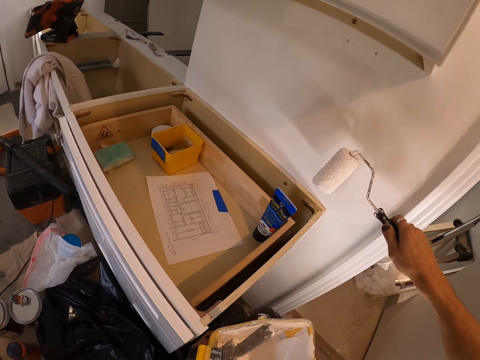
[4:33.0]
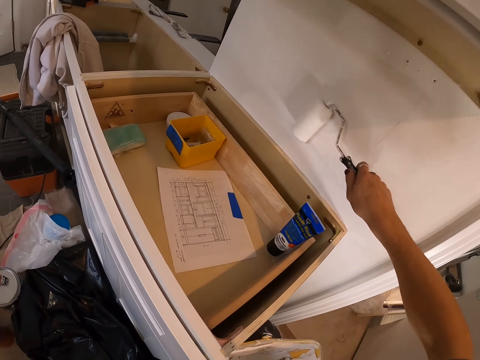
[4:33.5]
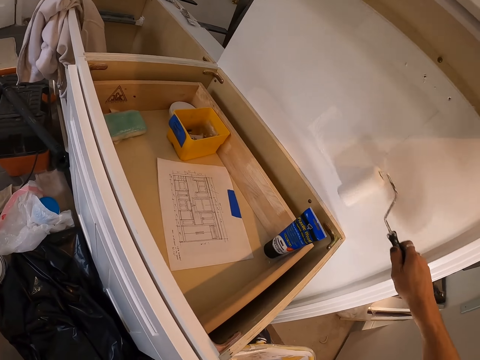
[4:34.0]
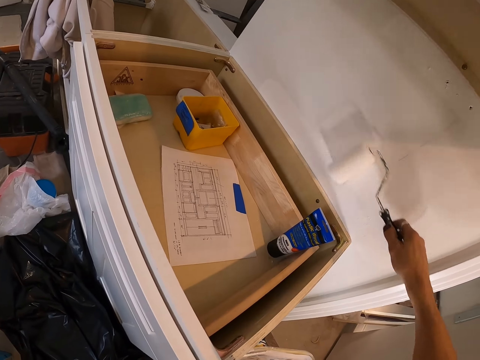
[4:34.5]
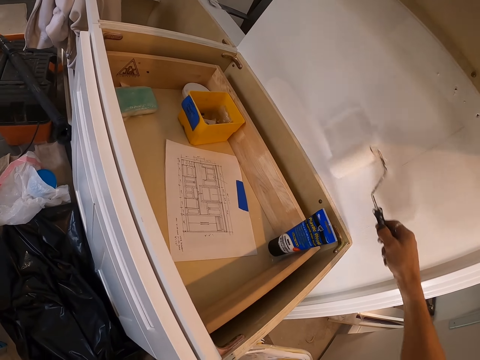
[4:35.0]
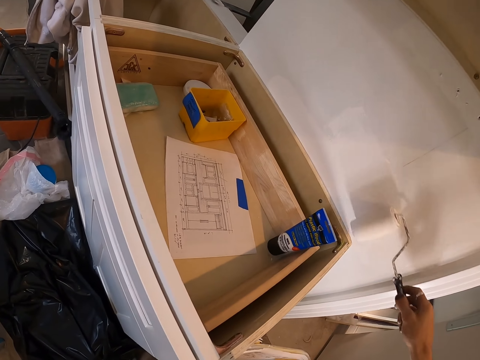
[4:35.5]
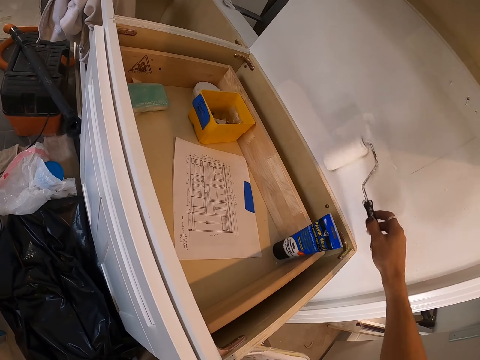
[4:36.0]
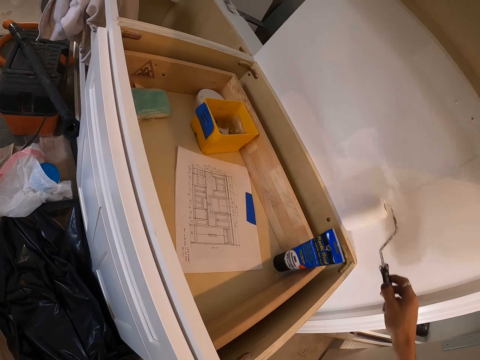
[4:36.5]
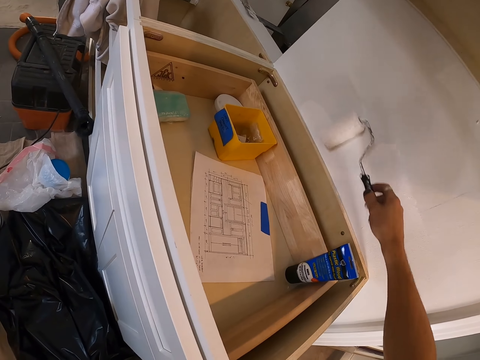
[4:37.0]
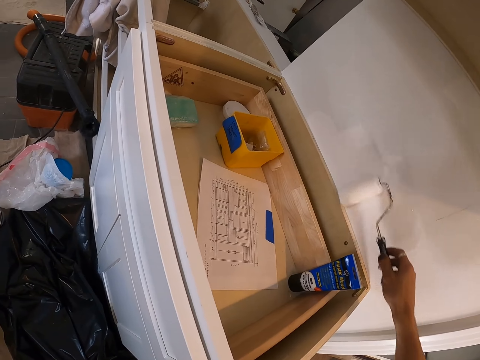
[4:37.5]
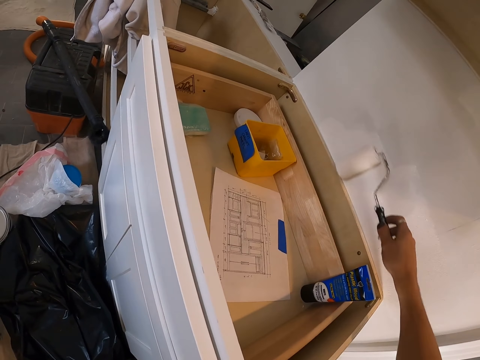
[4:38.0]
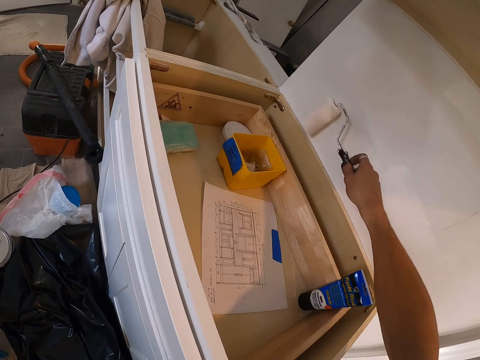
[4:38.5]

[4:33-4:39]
The camera wearer paints on the wall.

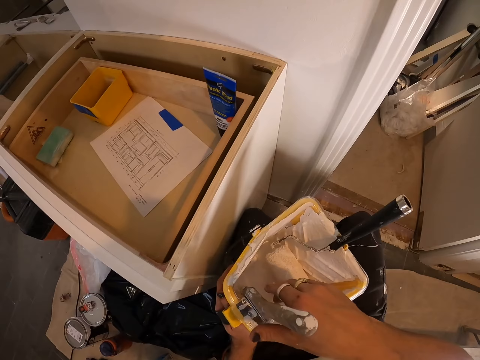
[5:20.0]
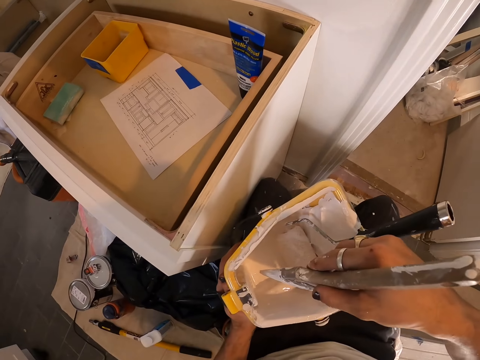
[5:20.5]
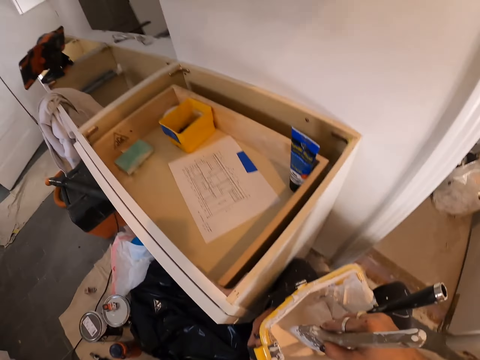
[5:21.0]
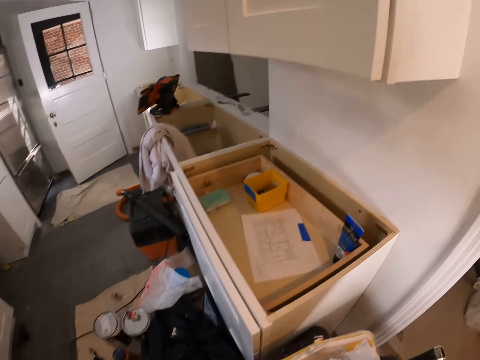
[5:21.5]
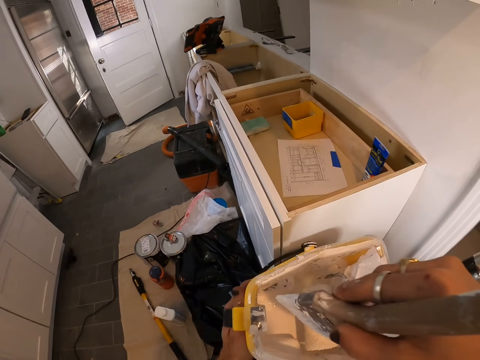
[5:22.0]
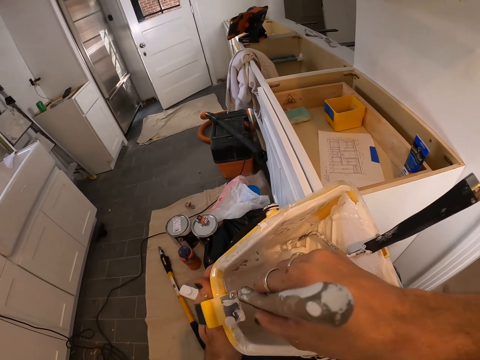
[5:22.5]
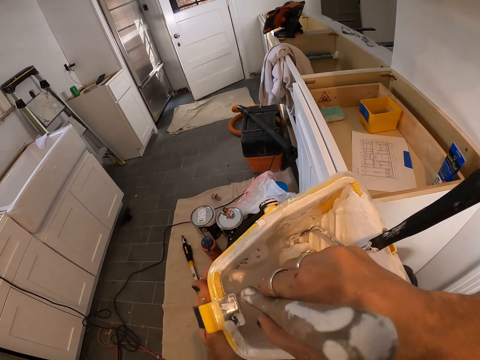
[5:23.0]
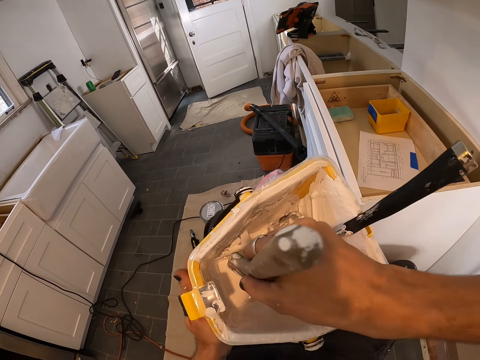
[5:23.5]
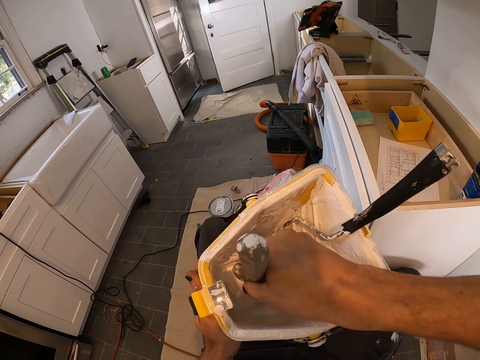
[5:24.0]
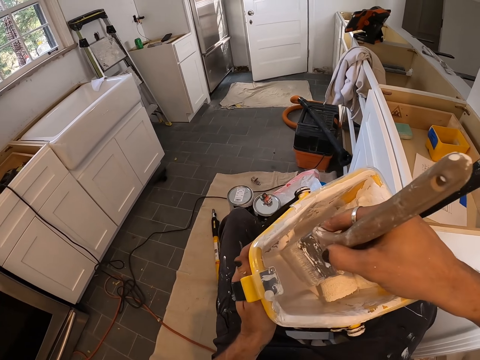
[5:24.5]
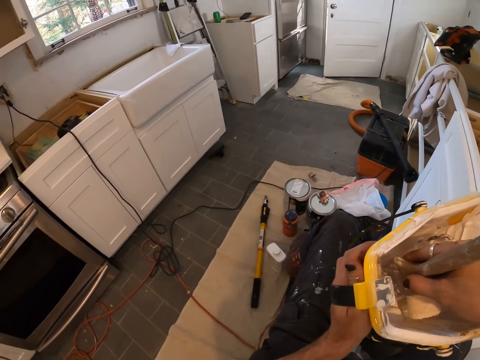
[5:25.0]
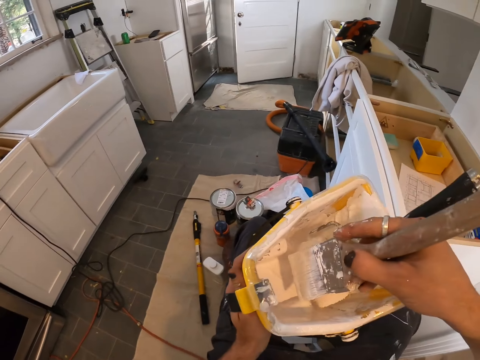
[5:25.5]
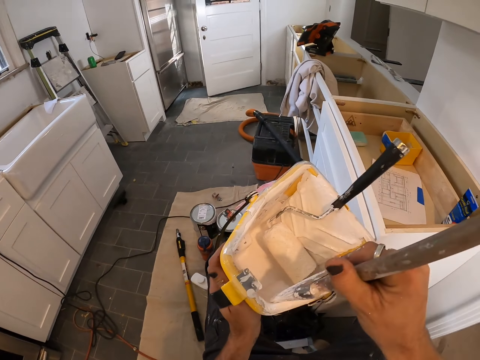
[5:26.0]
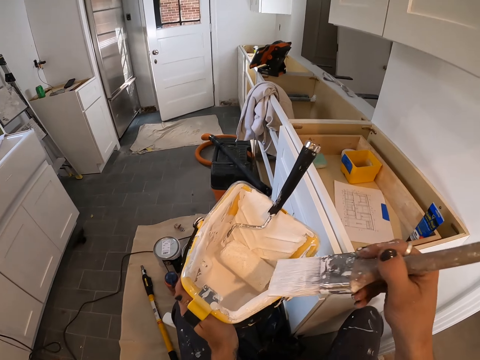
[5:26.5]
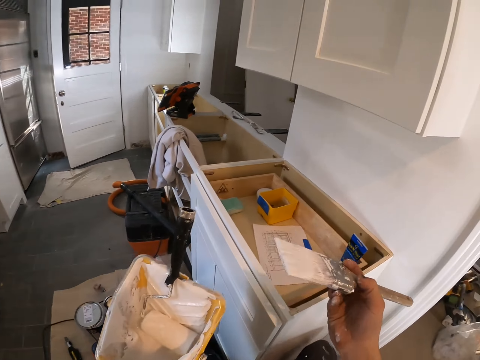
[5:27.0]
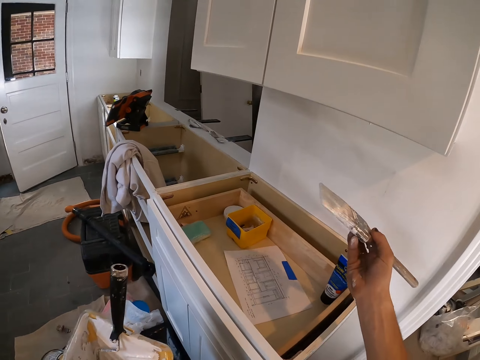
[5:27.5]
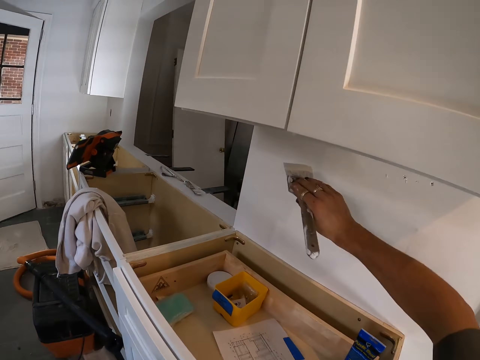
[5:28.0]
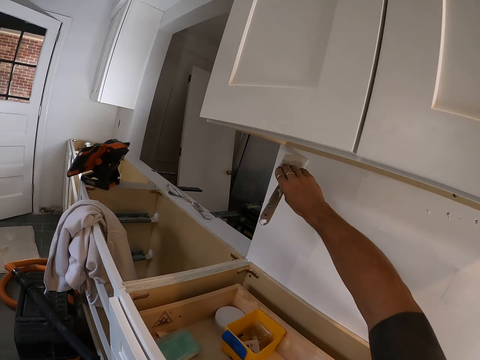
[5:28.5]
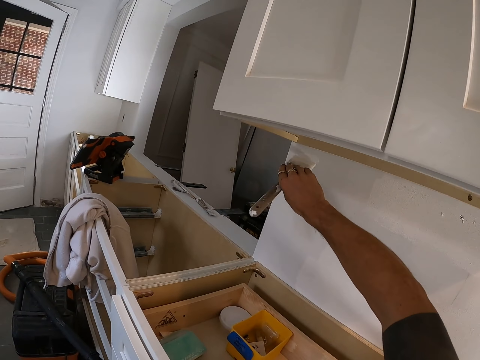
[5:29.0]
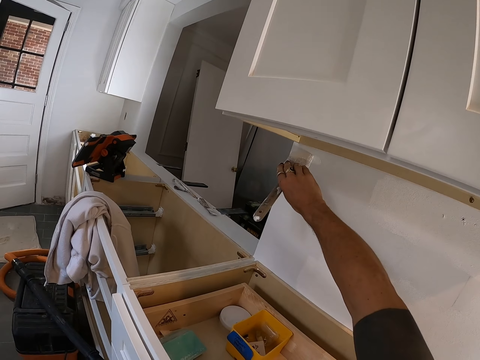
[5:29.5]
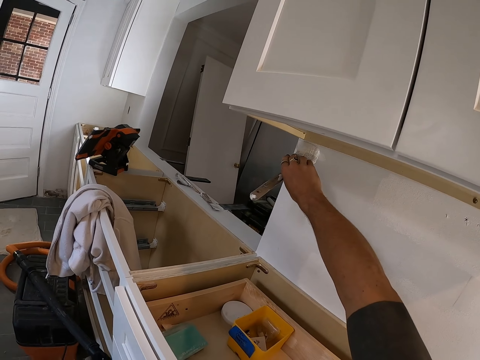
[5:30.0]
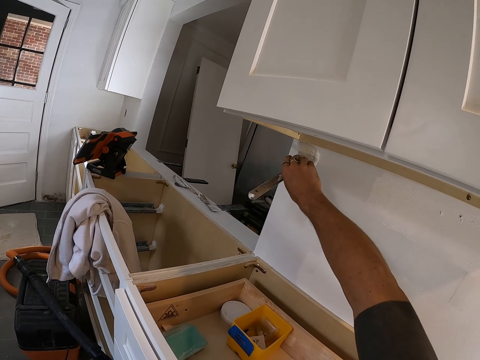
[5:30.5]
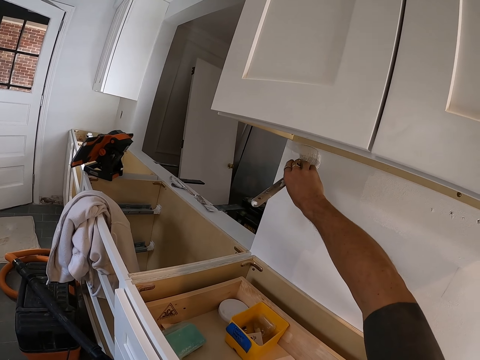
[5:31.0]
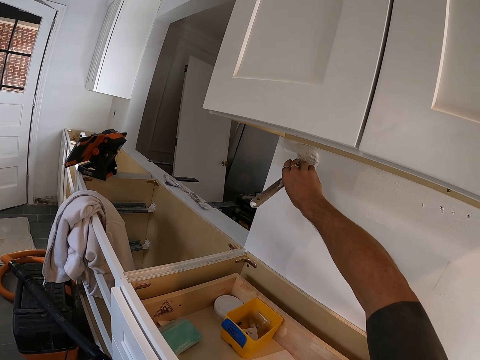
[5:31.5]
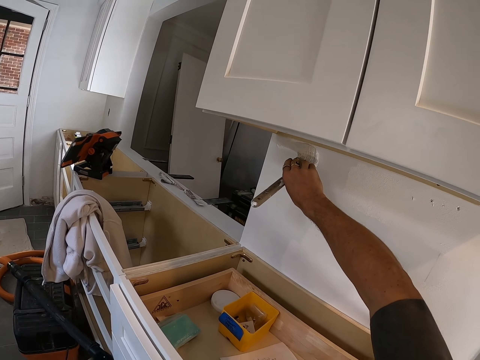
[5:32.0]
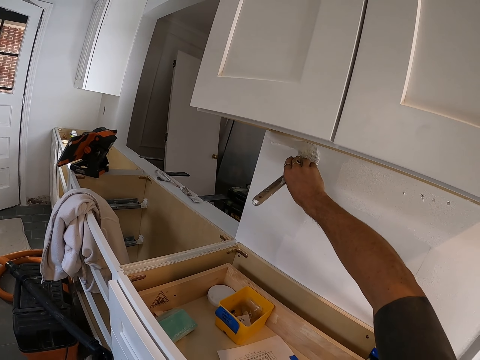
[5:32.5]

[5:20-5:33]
The camera wearer picks up the paint brush. They dip the paint brush in the tray or paint can. They hold the paint brush. They smear the brush on the tray. They paint the wooden wall with the paint brush.

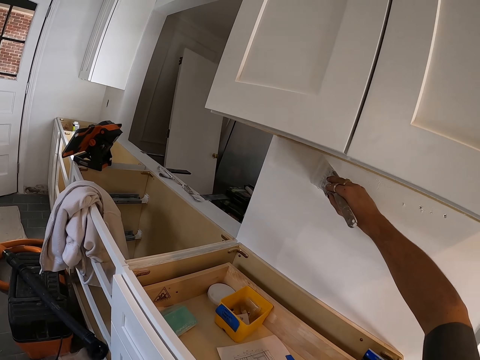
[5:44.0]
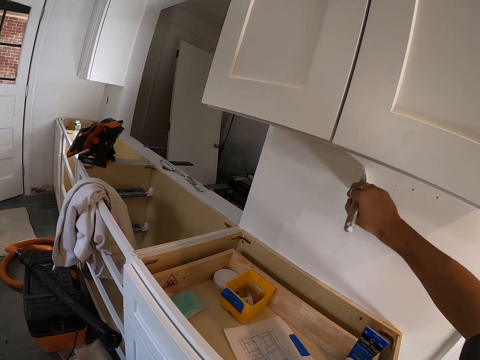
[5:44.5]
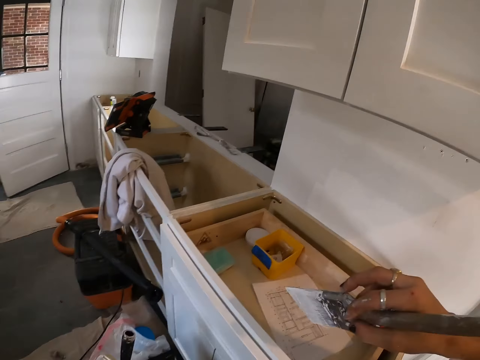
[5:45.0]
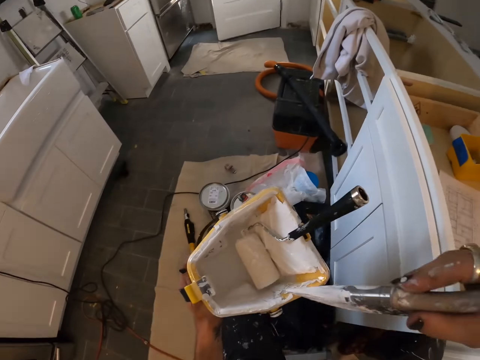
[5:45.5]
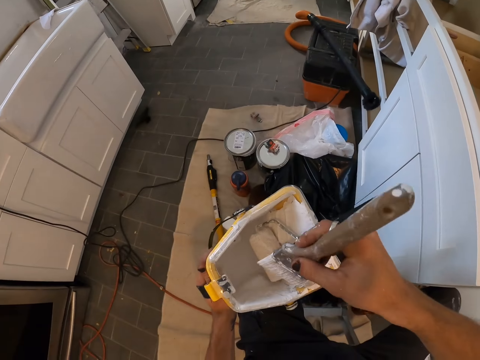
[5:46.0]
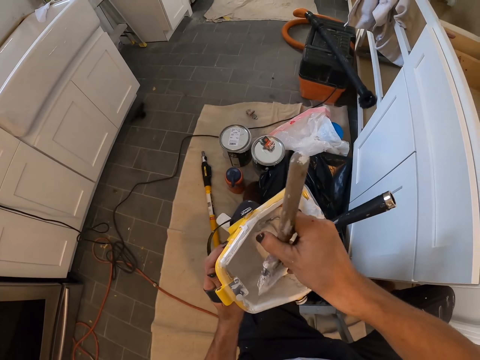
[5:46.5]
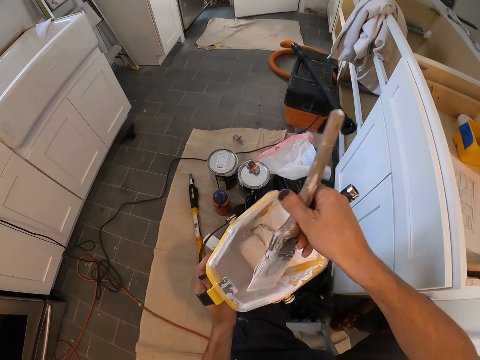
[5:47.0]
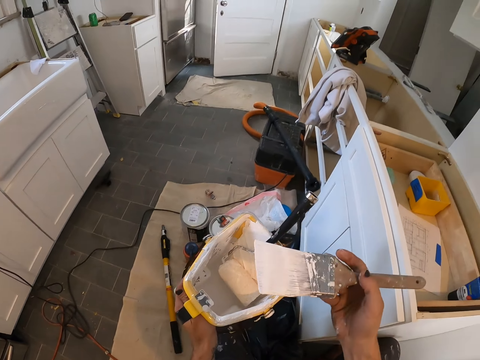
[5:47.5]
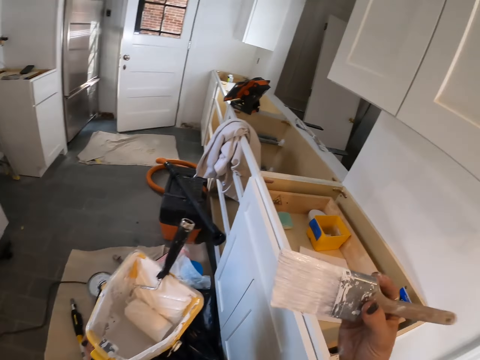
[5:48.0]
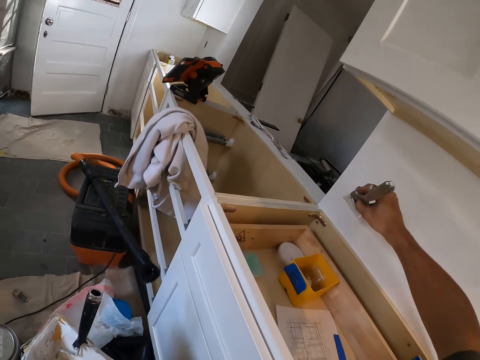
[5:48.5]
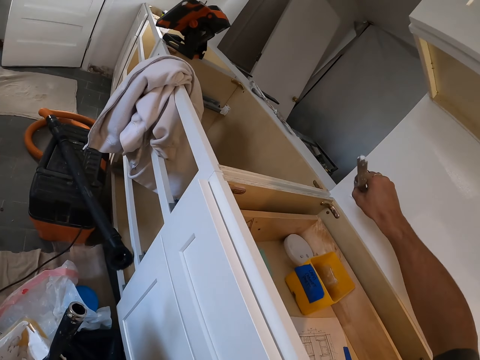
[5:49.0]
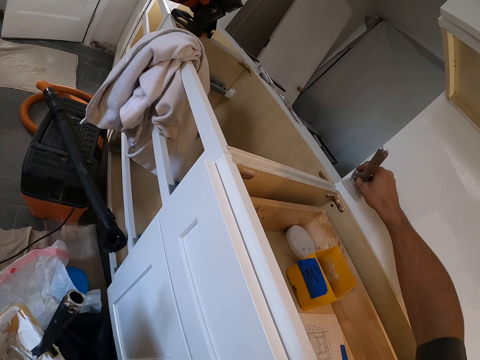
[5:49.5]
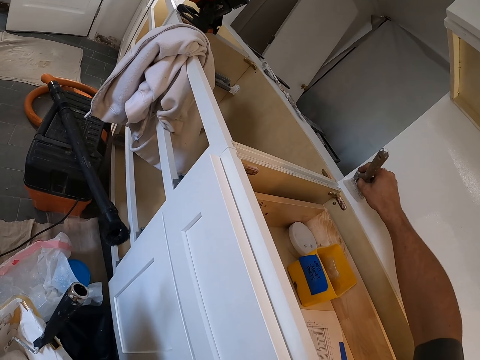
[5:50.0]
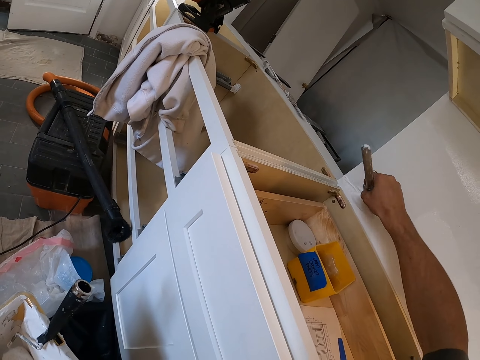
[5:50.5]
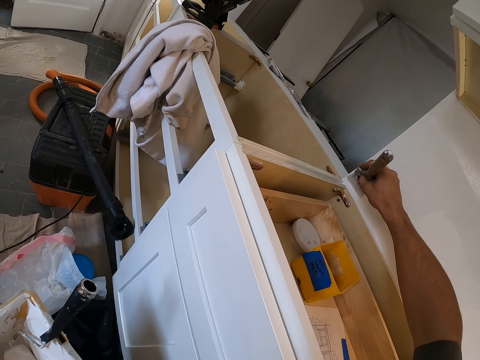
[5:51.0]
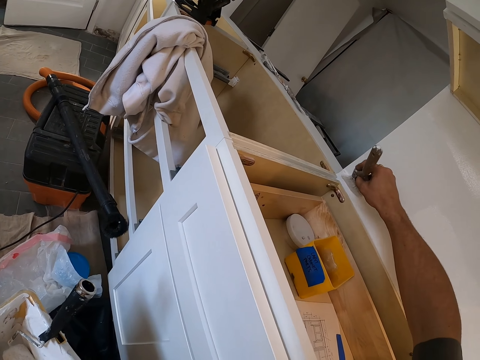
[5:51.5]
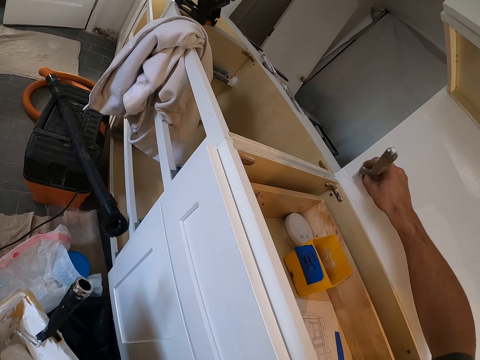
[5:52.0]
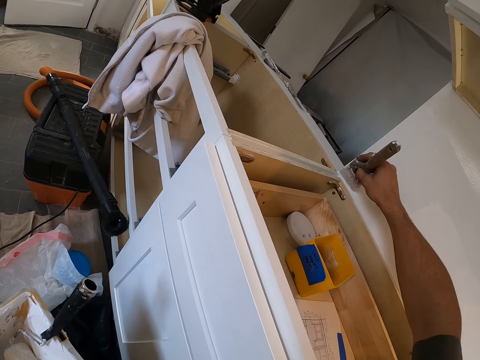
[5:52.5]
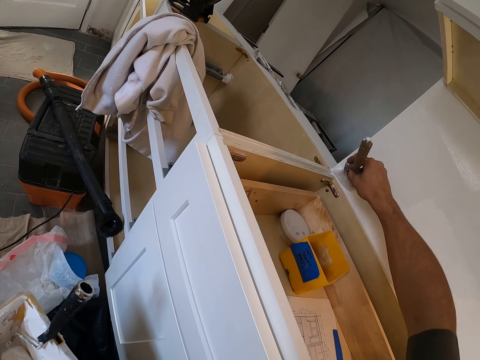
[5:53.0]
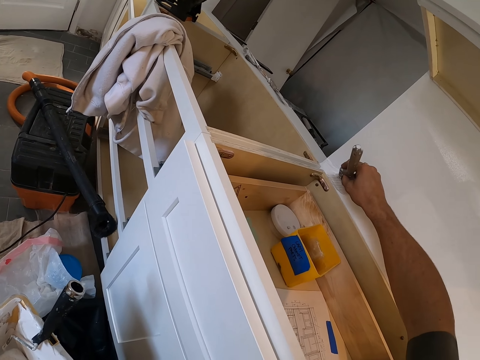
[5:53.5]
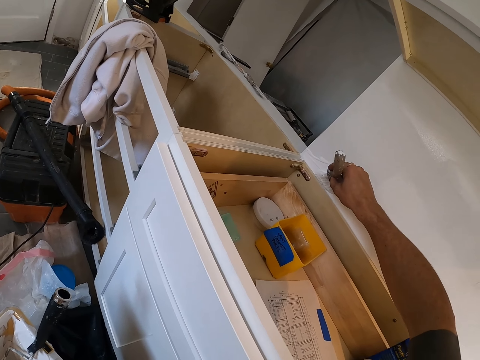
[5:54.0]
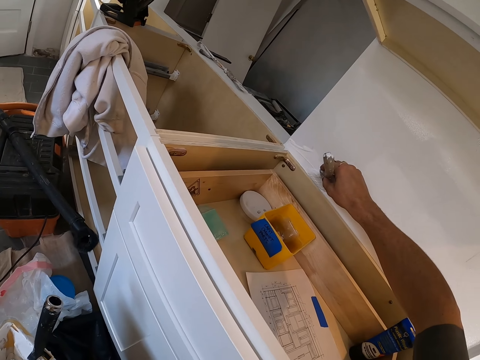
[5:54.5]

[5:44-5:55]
The camera wearer dips the paint brush in the tray or paint can. They paint the wooden wall with the paint brush.
